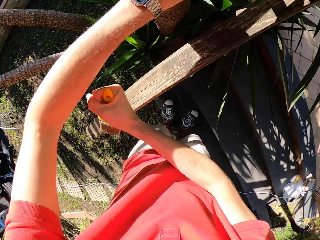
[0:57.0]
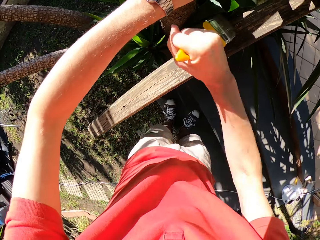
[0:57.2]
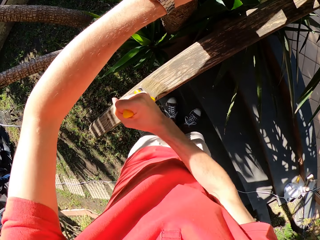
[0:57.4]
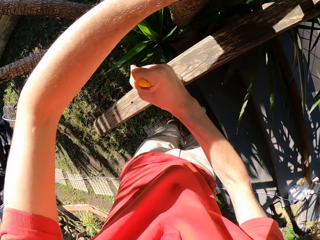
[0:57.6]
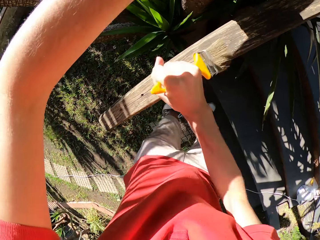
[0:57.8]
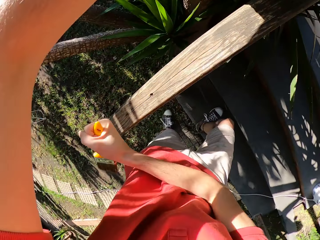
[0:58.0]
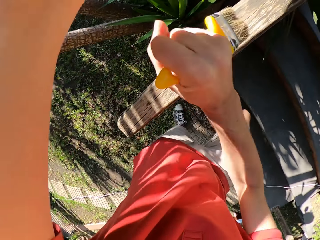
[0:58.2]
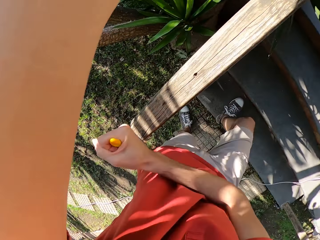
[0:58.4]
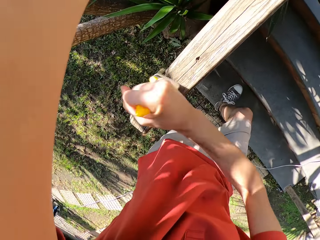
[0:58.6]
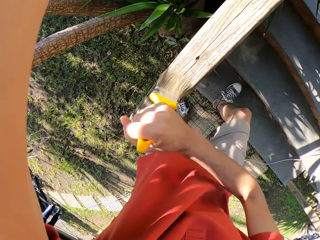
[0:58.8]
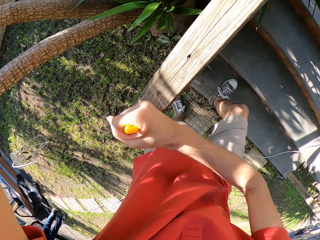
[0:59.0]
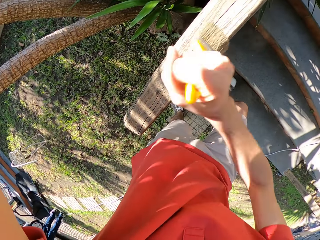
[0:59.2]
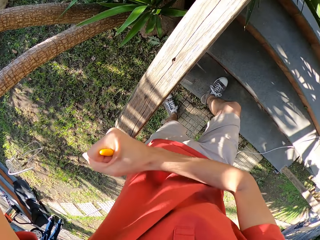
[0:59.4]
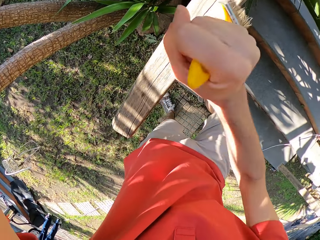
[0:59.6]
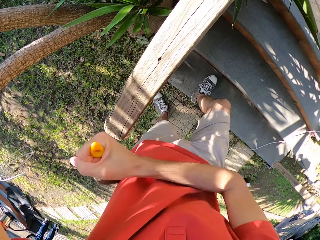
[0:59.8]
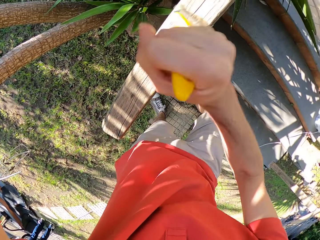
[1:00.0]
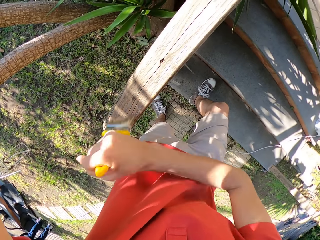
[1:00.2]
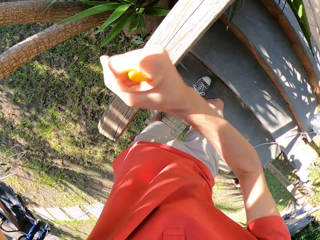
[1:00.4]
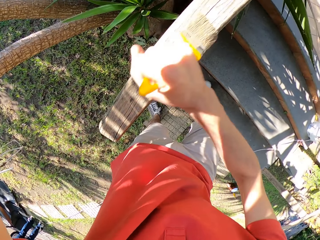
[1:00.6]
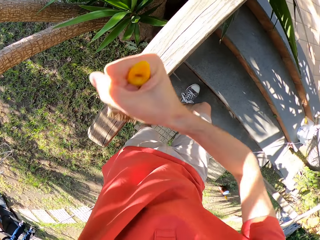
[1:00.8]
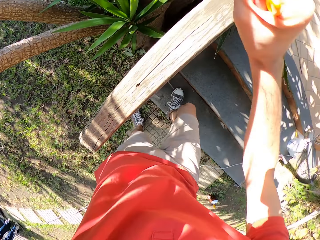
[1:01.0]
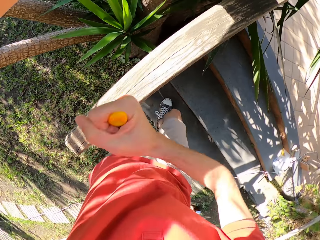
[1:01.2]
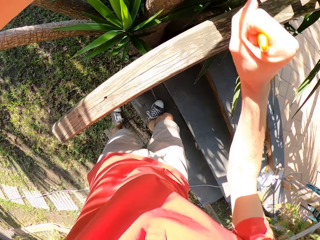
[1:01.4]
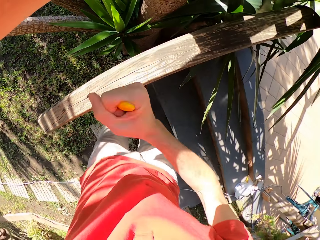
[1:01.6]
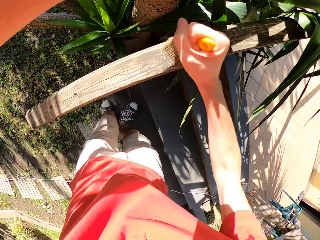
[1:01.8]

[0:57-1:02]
The camera wearer wipes the wooden rail with a brush.

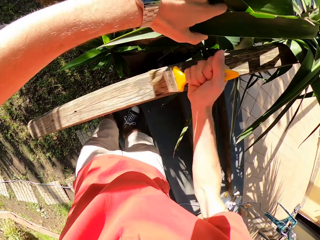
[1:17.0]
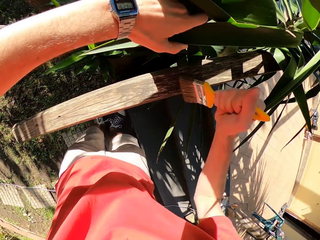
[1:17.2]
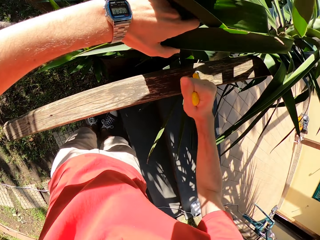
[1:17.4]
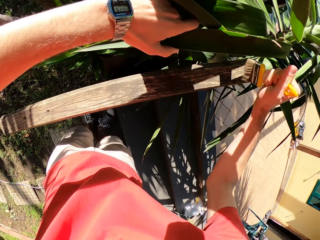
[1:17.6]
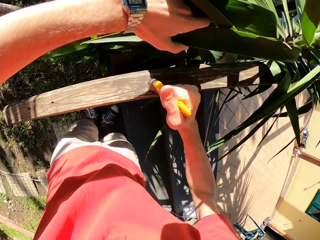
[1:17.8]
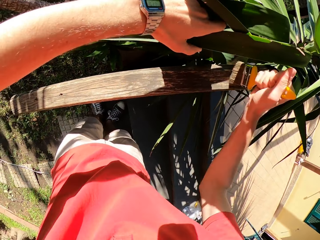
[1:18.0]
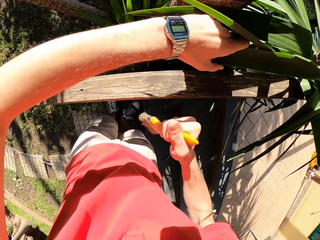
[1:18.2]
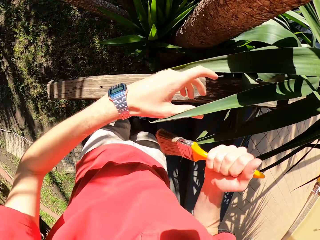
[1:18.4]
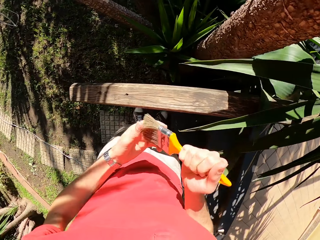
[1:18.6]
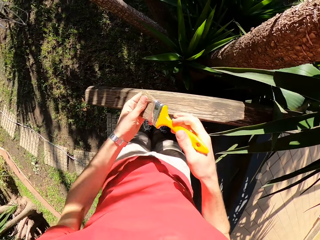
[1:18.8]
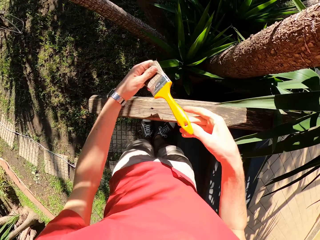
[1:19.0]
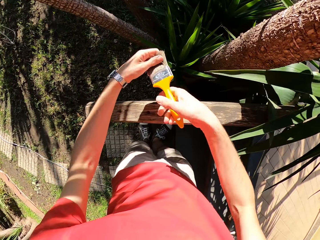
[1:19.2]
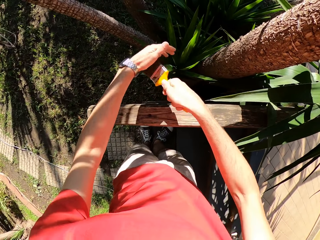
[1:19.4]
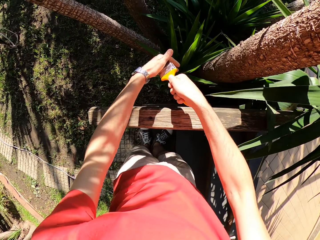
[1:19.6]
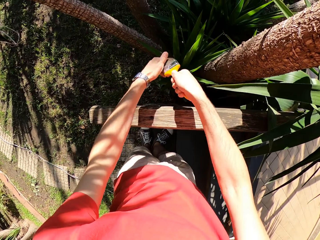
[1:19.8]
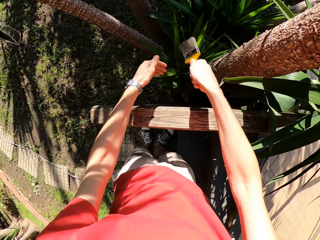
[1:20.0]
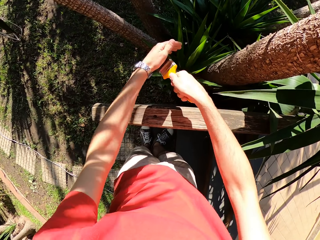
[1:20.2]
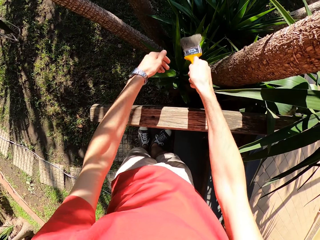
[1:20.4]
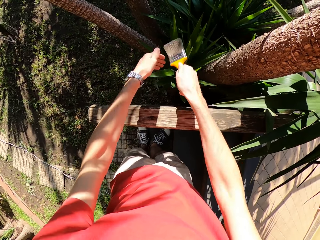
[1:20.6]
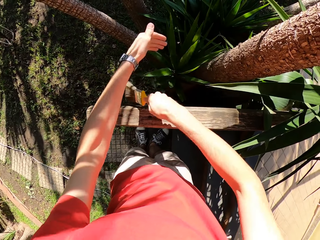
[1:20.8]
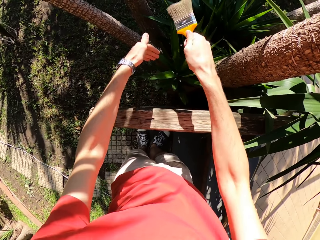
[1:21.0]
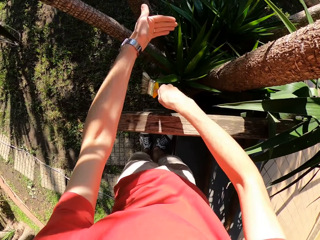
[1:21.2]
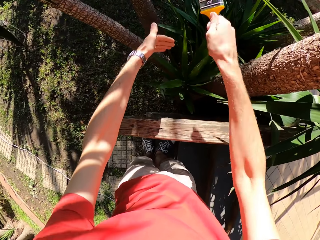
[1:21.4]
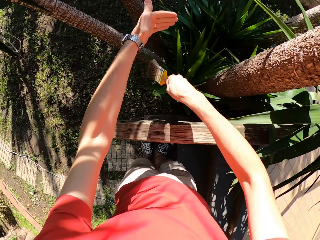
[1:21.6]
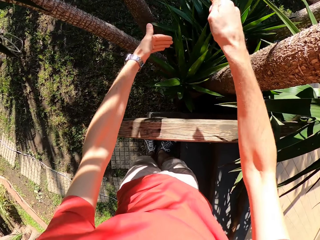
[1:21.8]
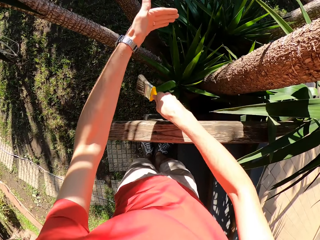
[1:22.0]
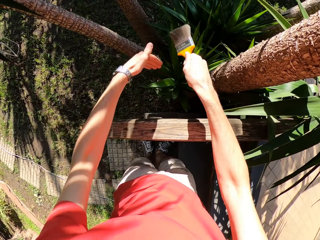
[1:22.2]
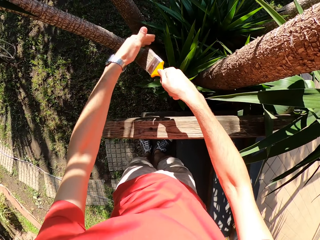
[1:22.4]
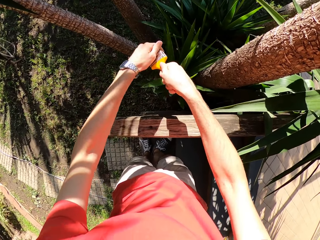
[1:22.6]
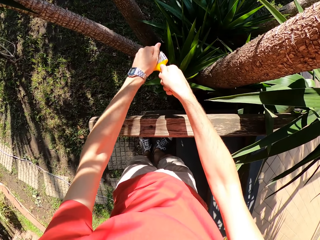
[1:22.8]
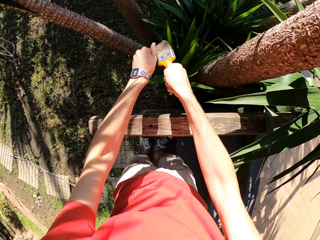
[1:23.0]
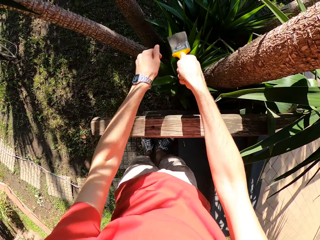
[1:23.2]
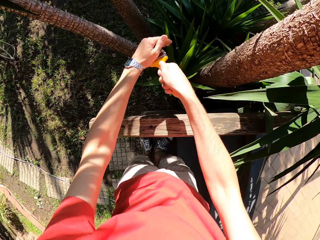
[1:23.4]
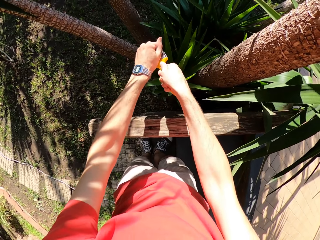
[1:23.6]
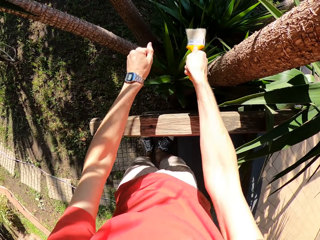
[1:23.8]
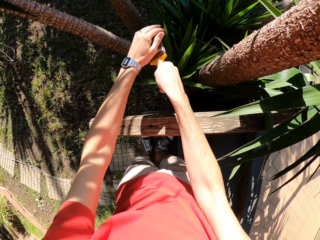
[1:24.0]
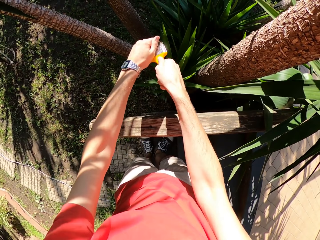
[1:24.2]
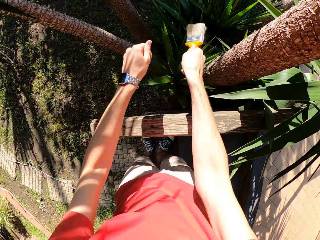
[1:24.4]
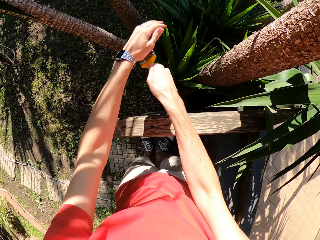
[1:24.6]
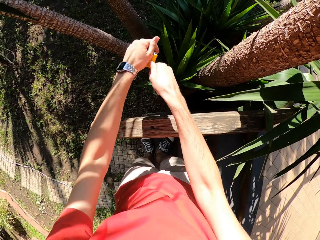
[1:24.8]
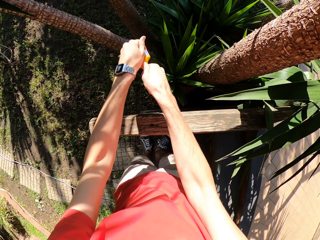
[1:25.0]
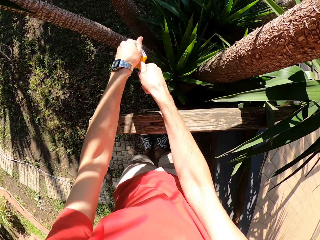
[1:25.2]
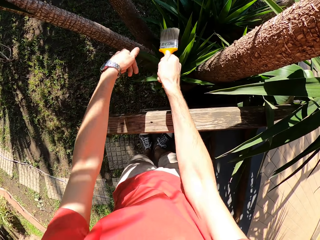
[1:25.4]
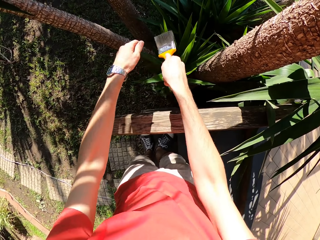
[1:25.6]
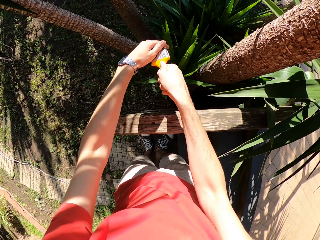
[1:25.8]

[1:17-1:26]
The camera wearer brushes the paint brush on his left hand. He releases the leaves.

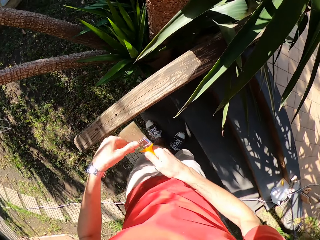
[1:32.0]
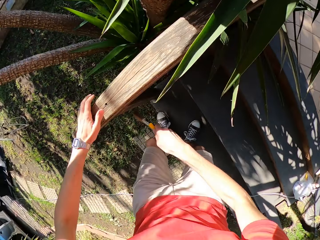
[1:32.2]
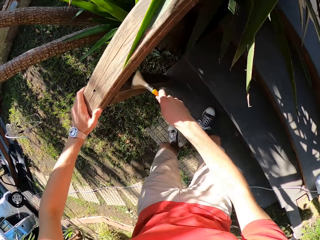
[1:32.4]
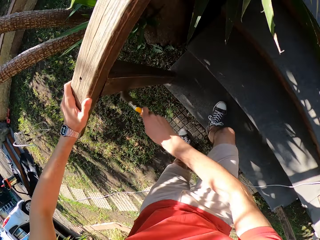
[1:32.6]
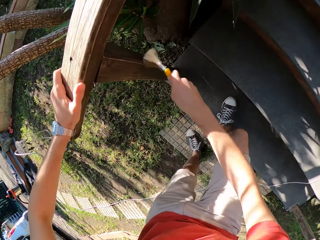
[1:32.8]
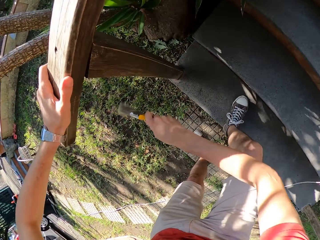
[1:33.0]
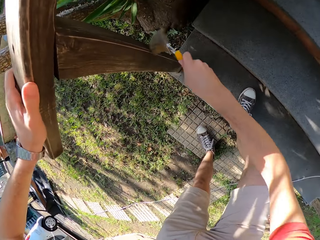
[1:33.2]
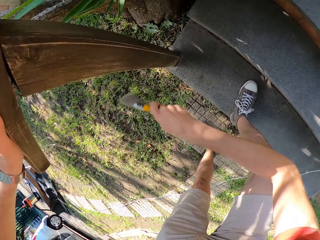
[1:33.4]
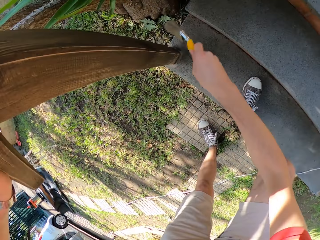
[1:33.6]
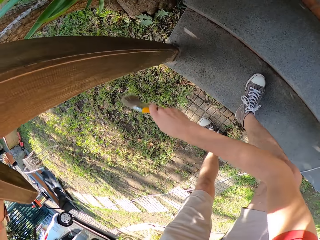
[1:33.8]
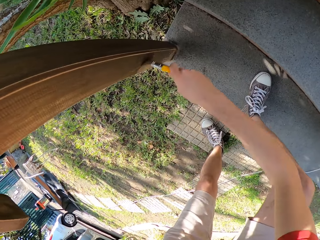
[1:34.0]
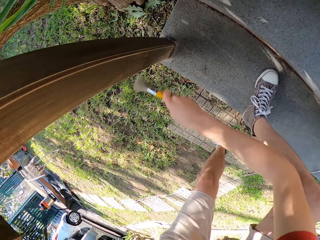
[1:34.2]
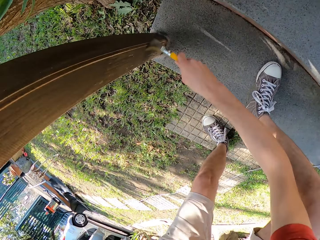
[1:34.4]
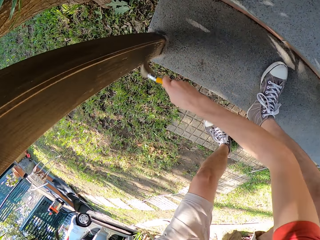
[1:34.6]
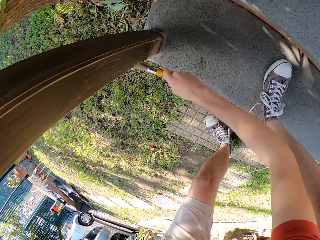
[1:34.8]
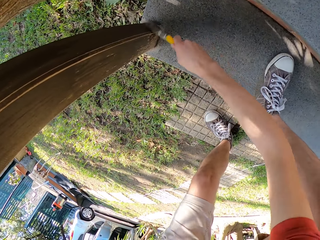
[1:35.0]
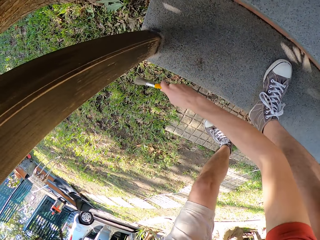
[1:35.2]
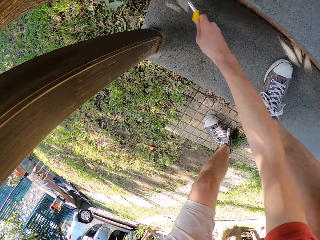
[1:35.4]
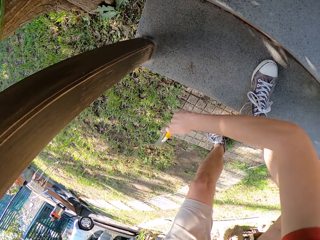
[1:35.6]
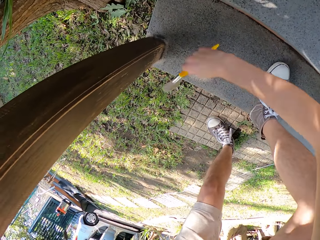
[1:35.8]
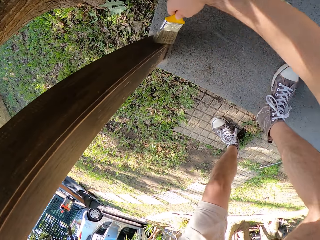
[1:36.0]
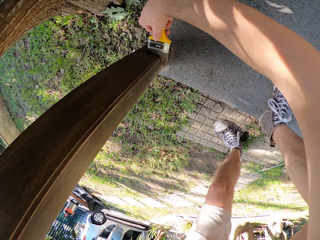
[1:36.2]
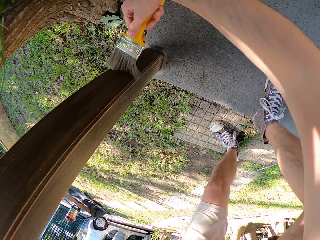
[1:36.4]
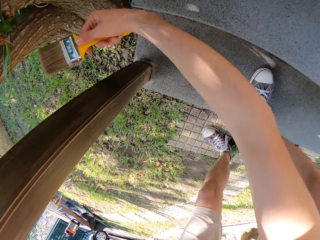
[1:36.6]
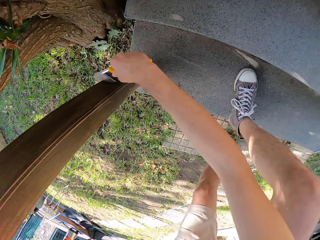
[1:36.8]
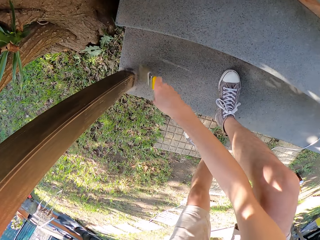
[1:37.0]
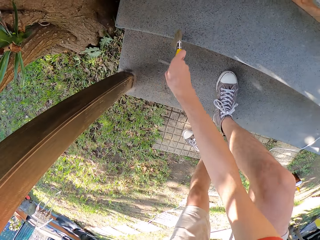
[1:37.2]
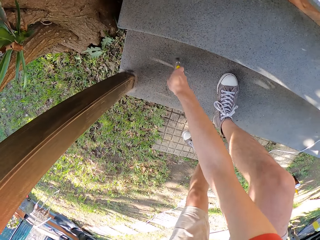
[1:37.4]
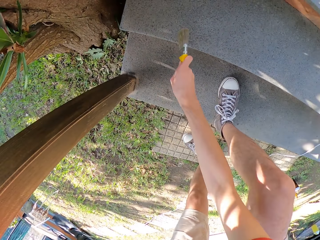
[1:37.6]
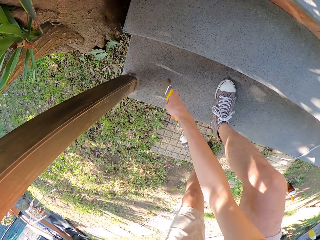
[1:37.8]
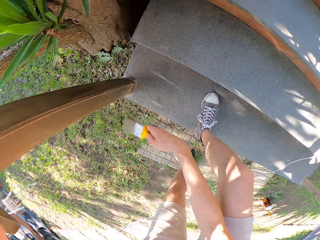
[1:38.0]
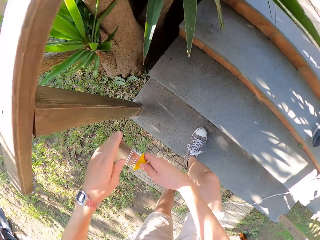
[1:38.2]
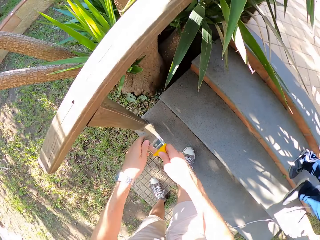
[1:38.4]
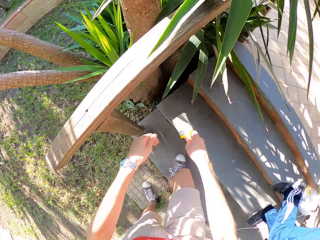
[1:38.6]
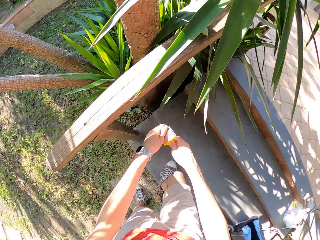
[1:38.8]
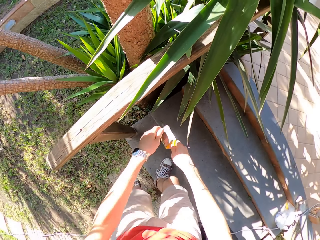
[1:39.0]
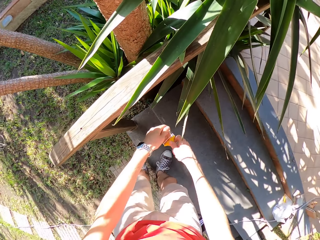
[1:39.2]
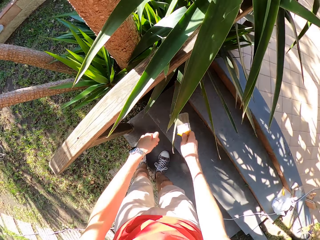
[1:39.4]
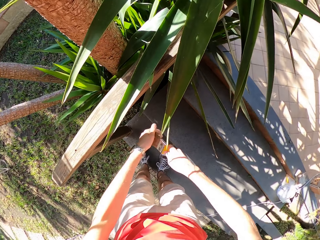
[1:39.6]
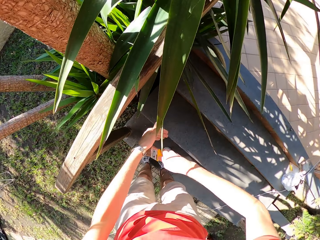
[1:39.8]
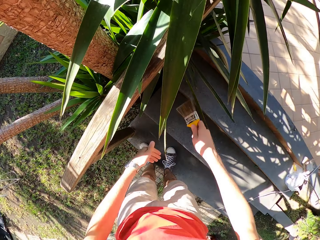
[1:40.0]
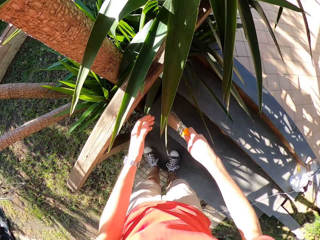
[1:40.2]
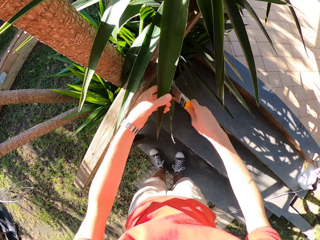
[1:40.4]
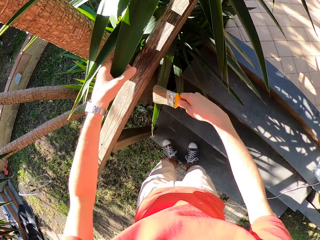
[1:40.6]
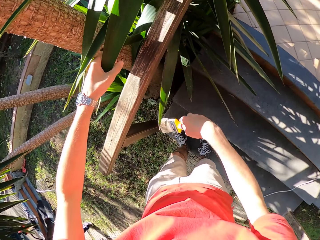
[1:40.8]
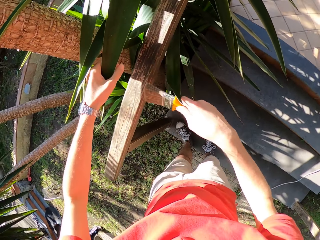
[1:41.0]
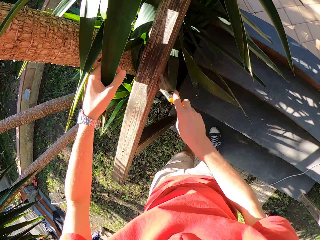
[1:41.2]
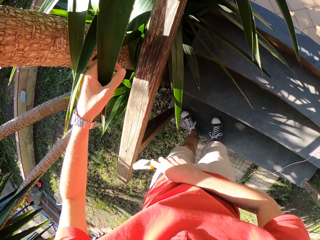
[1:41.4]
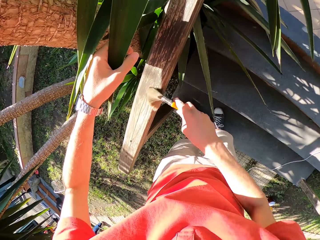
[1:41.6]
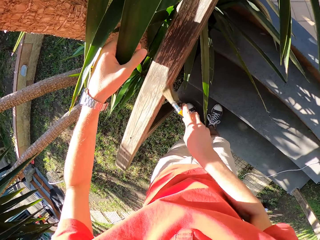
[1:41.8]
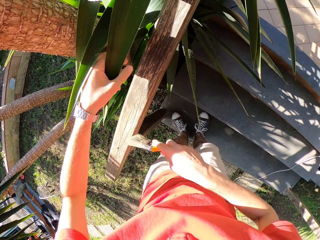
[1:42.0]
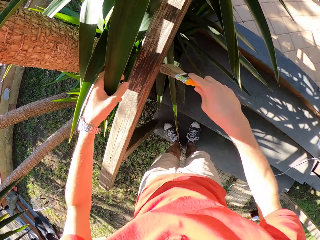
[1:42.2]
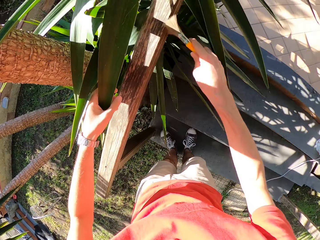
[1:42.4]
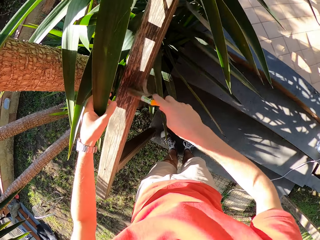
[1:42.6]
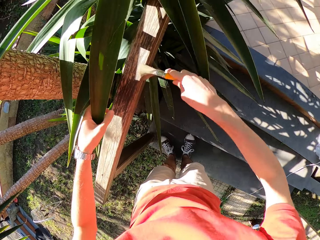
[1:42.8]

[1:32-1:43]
The camera wearer brushes the wooden stair rail with the paint brush. He brushes the paint brush on a stair concrete. He brushes the paint brush on his left hand. He adjusts the plant with his left hand. He brushes the wooden stair rail with the paint brush.
